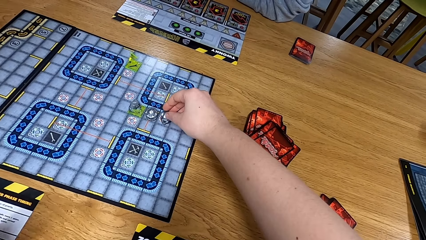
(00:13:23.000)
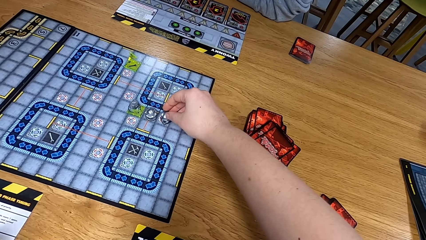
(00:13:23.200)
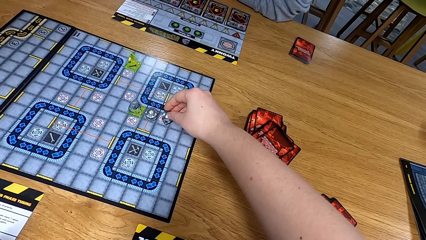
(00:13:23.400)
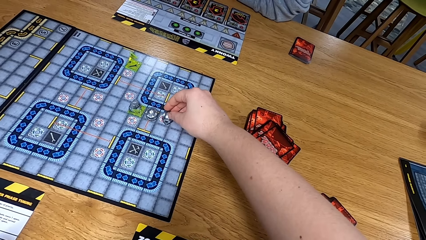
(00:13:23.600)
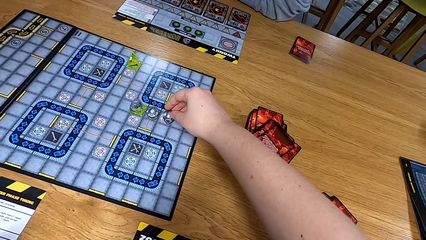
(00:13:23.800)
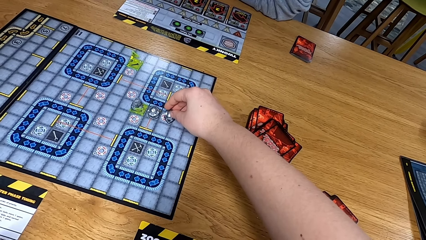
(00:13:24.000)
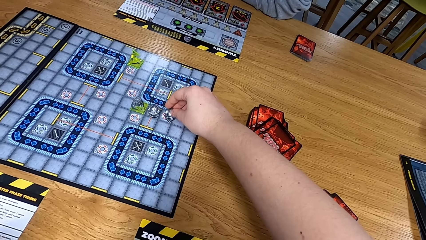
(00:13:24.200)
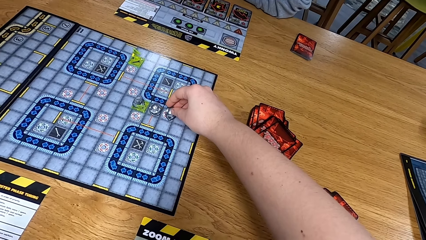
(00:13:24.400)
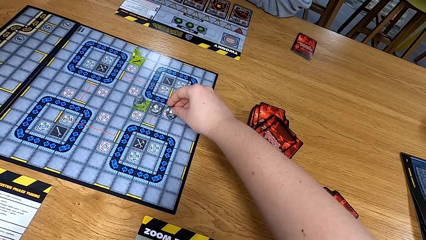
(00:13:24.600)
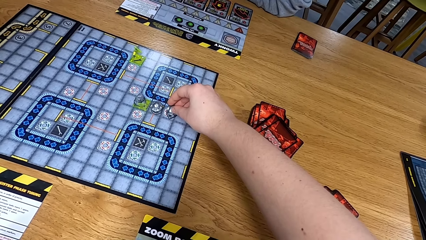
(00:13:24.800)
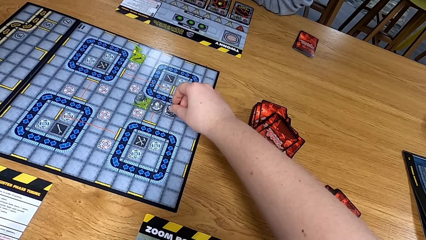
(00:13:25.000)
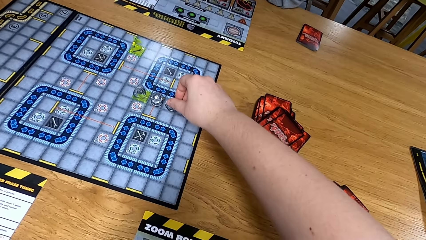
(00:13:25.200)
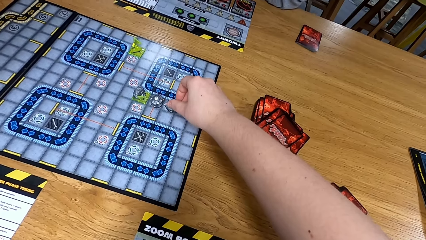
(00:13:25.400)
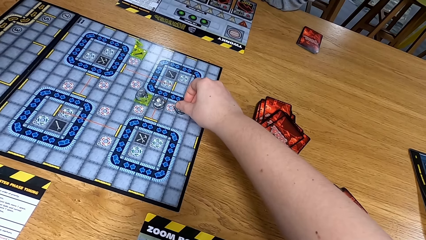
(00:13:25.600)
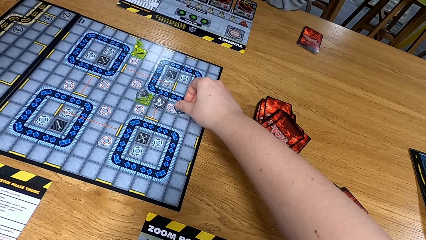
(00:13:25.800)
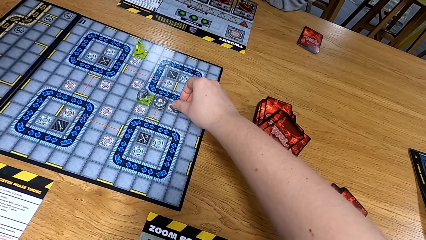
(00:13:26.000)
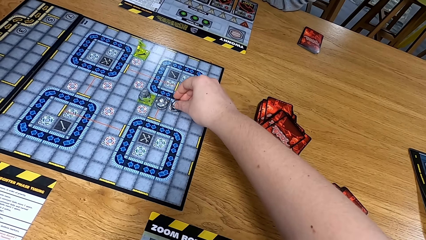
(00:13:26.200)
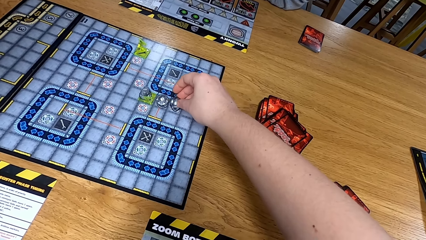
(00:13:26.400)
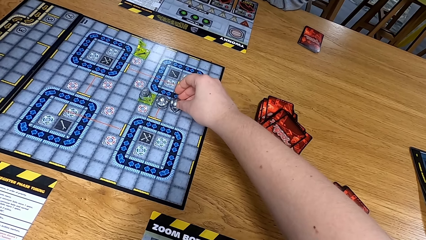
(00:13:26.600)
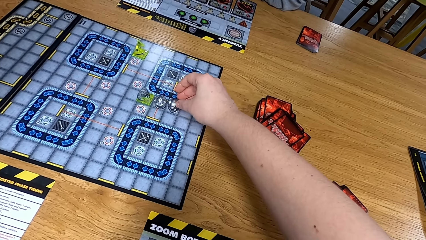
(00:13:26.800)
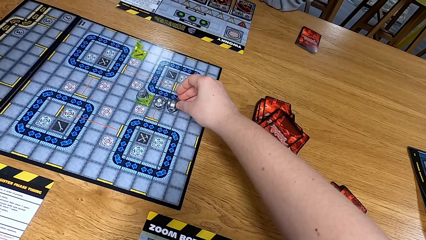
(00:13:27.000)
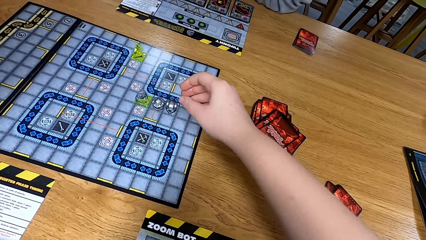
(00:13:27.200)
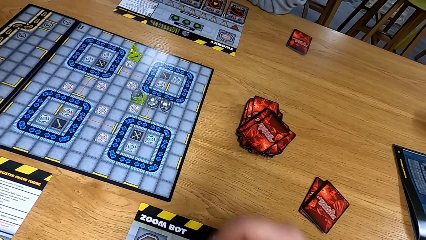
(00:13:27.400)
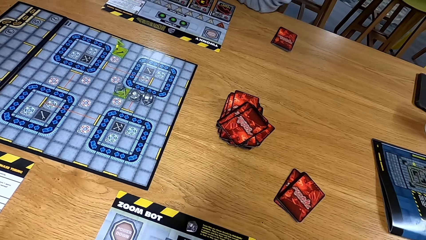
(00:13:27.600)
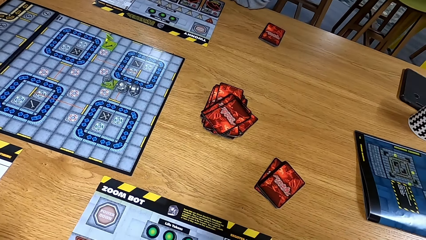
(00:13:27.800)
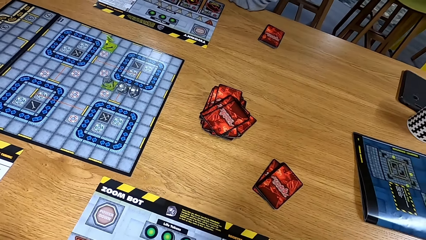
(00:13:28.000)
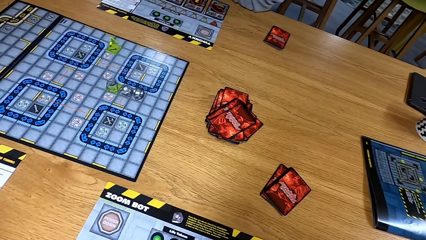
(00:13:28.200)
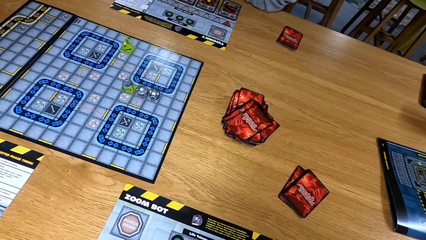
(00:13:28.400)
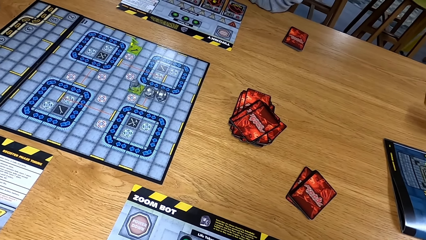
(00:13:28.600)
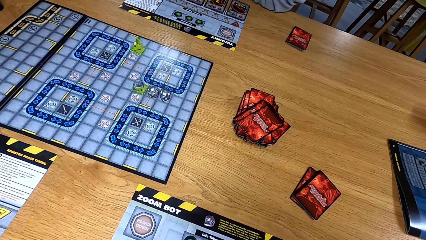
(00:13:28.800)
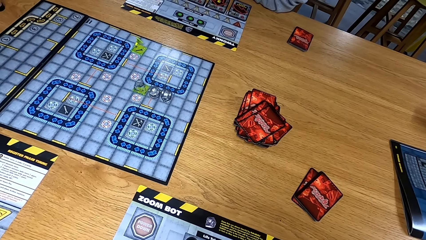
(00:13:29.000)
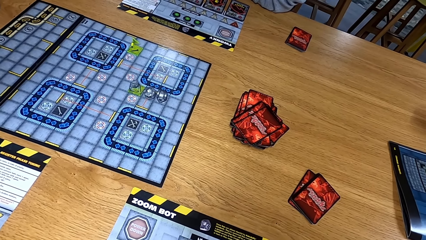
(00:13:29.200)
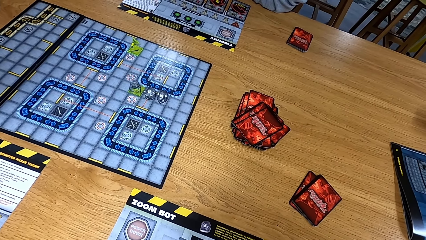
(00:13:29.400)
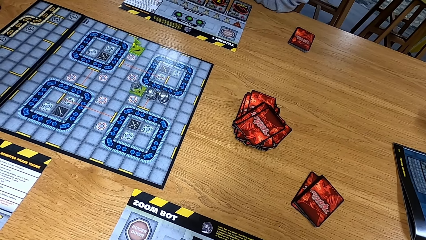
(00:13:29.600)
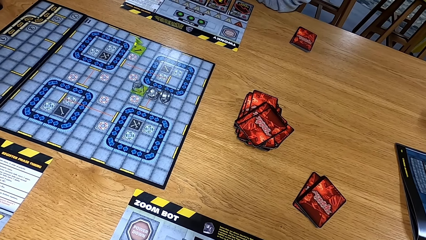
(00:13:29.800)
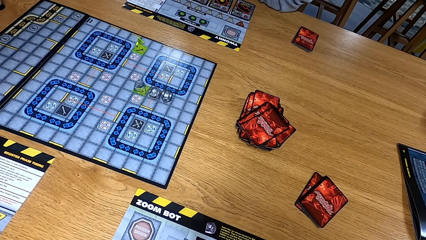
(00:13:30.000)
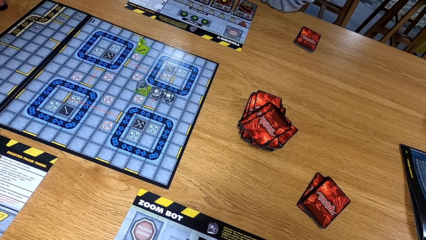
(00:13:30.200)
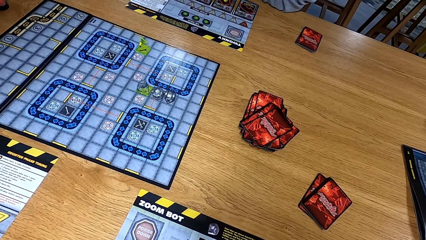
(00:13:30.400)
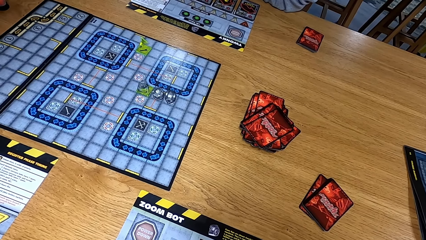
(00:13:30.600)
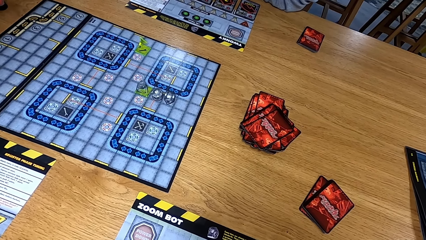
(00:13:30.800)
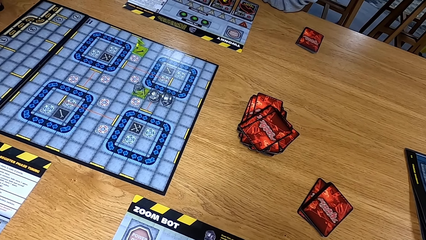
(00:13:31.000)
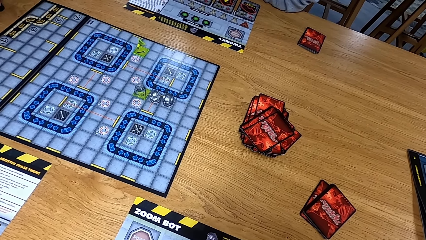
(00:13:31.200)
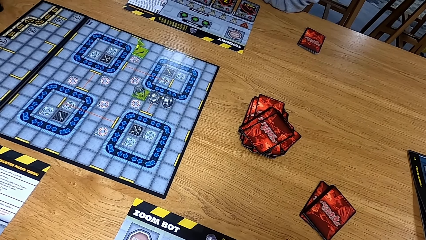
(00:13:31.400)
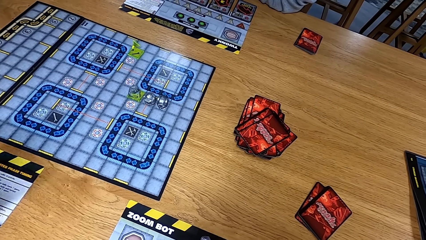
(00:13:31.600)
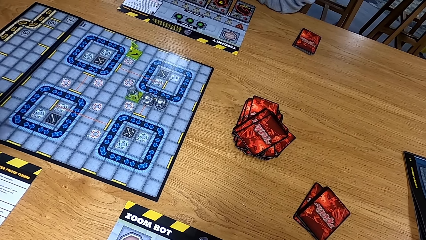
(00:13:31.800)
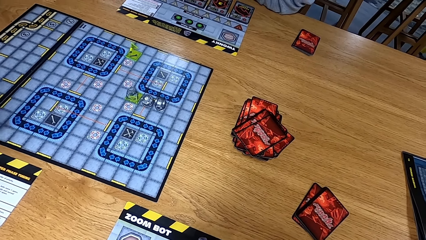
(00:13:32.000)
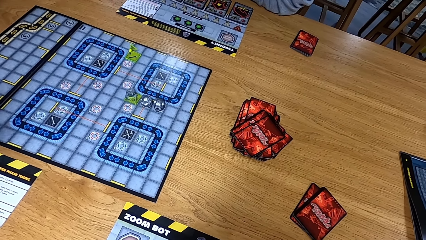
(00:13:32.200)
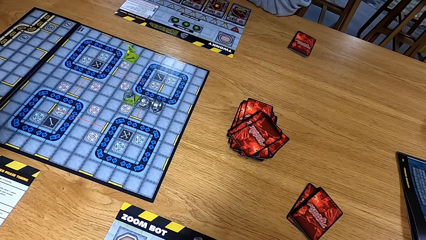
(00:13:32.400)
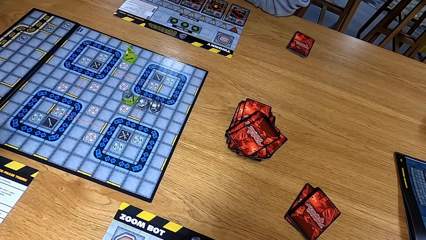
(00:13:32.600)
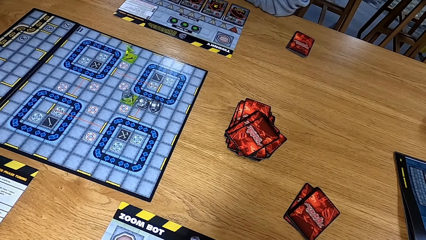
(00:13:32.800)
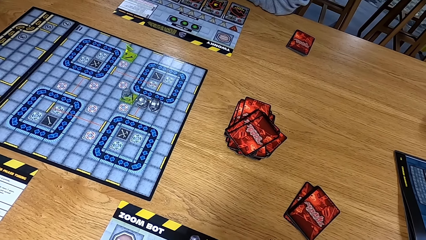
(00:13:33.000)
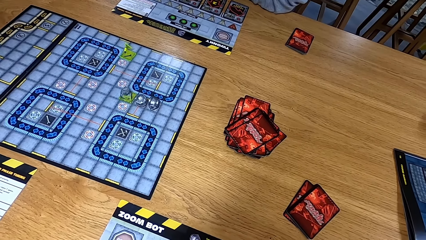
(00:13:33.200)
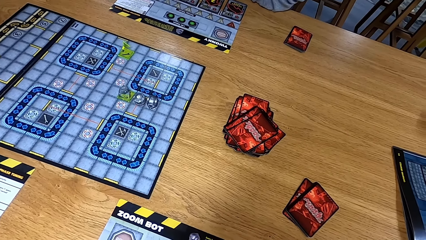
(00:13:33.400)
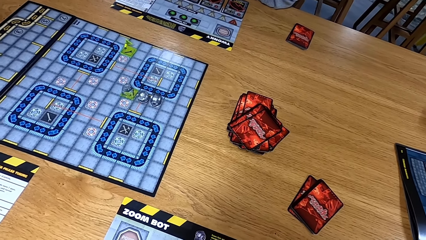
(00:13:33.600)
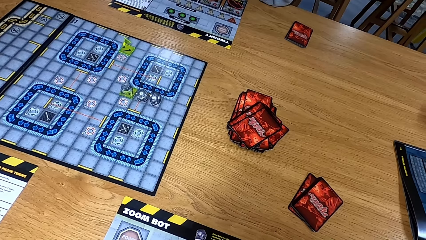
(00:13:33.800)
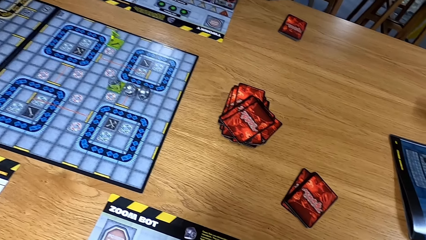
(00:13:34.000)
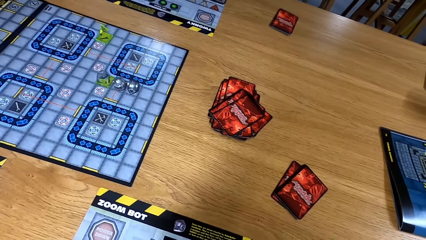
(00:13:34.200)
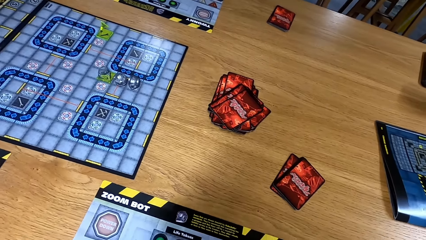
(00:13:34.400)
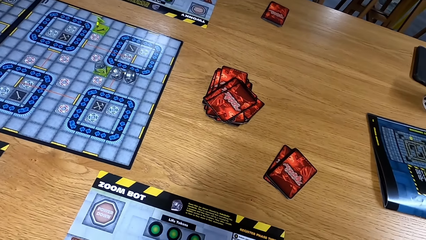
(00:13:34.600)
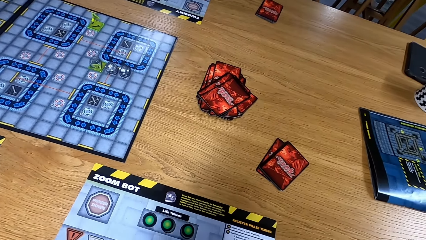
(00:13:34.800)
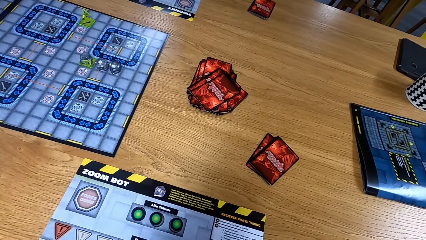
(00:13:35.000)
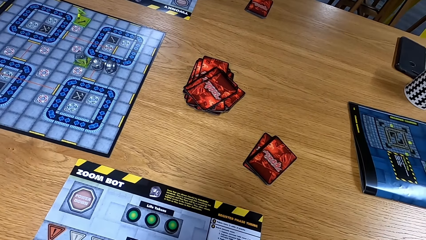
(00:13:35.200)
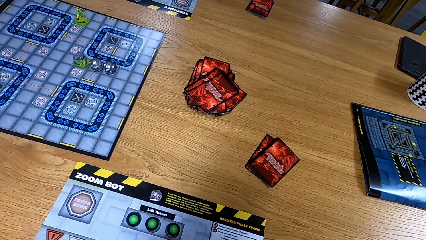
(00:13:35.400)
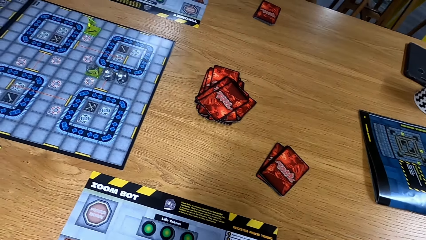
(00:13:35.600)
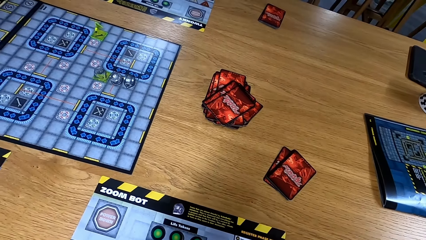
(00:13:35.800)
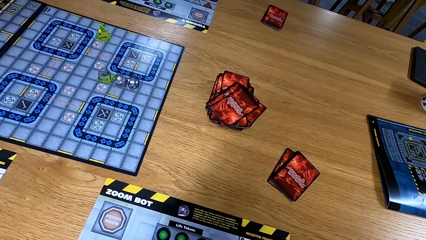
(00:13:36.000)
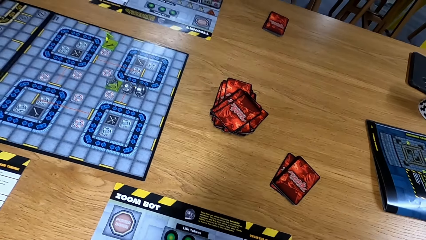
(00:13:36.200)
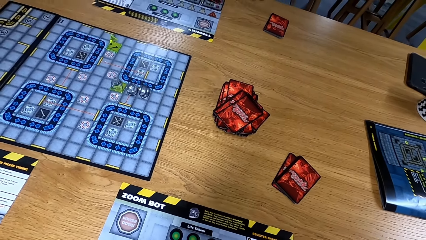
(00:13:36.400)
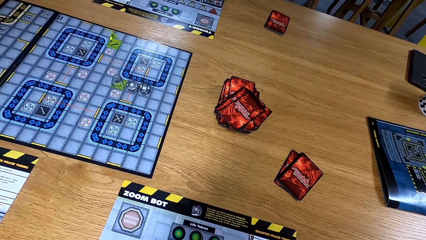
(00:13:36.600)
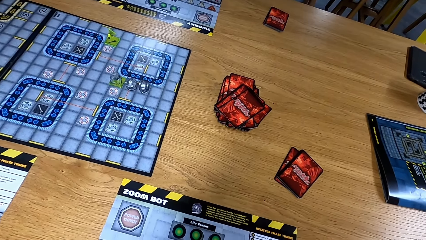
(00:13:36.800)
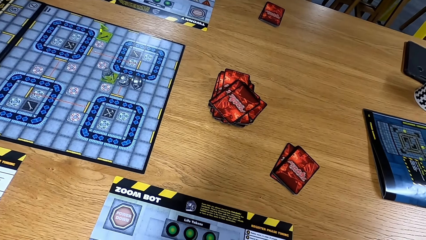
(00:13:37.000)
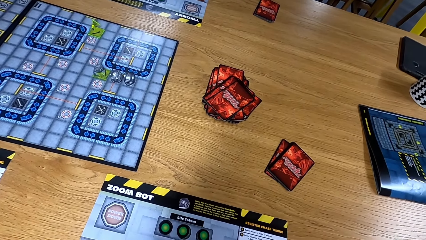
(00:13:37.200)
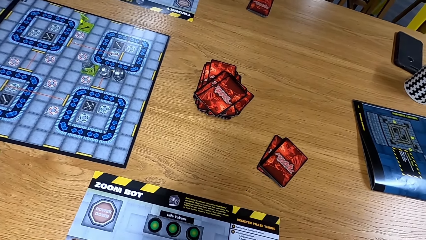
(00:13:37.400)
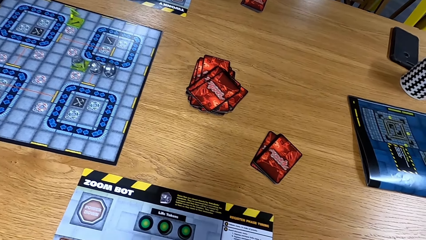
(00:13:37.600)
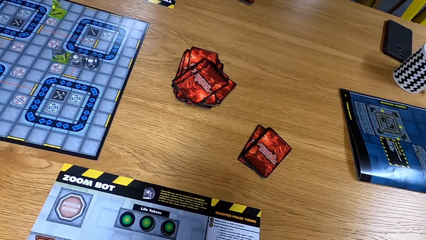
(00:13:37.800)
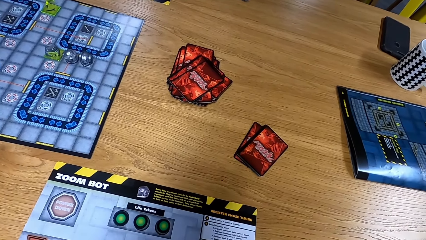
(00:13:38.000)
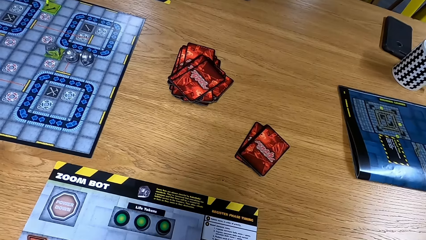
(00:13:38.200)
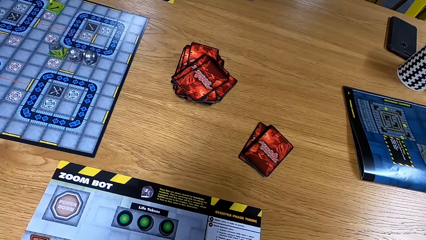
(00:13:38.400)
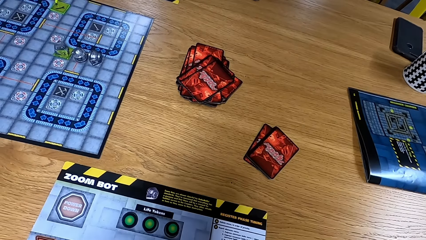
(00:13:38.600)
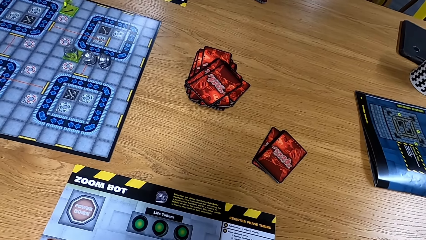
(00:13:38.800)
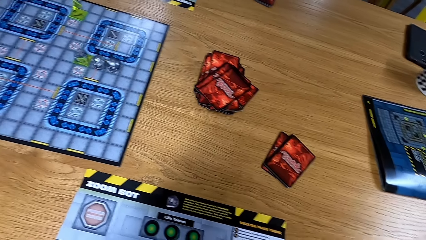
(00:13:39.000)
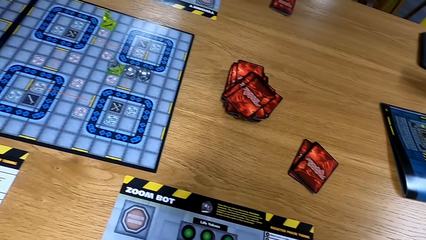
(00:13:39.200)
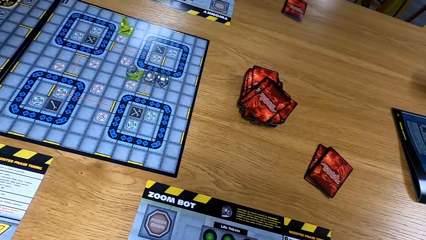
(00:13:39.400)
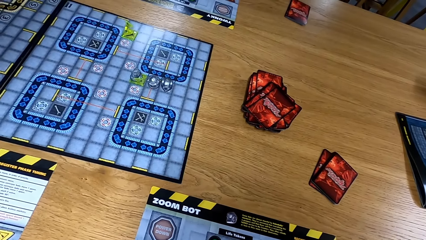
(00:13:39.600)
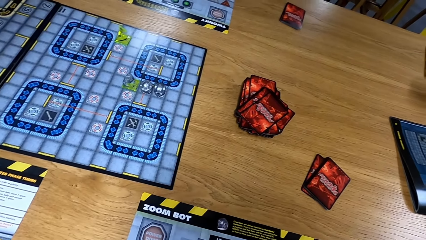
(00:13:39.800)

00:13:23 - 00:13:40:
The camera wearer looks at the table.
